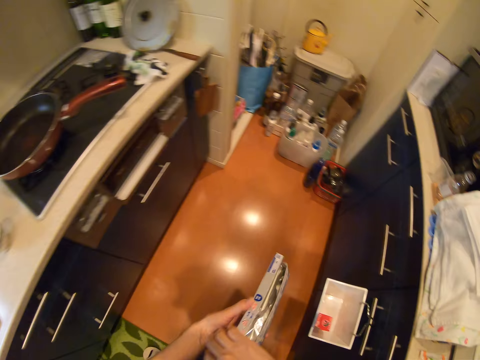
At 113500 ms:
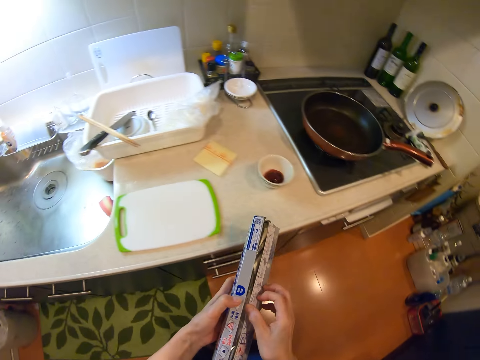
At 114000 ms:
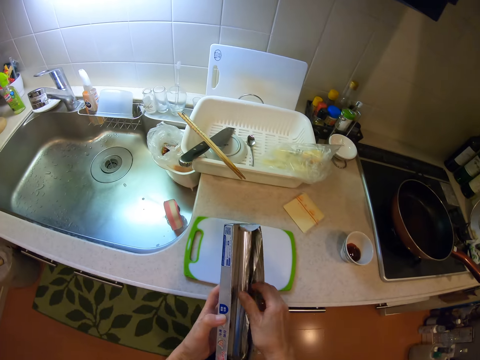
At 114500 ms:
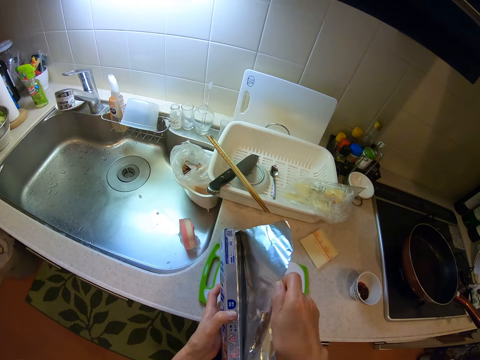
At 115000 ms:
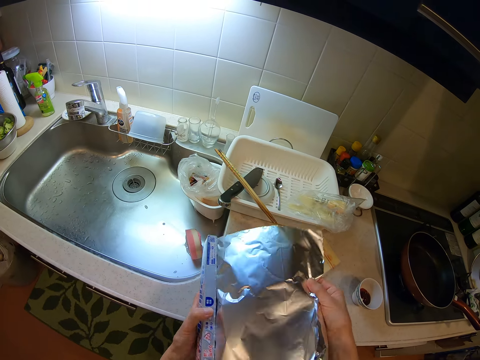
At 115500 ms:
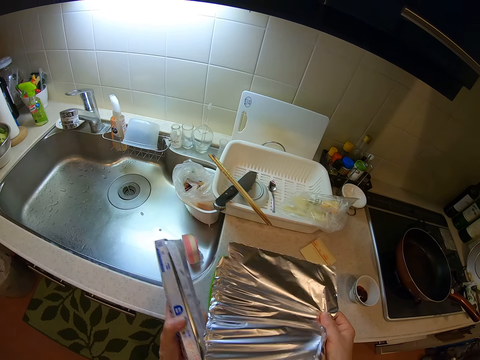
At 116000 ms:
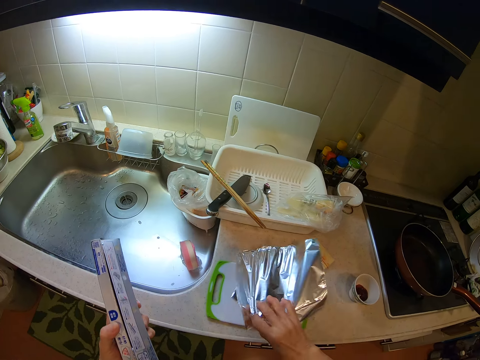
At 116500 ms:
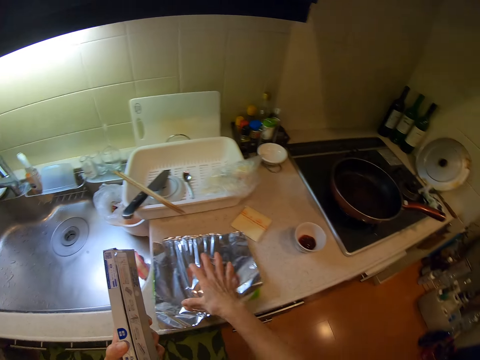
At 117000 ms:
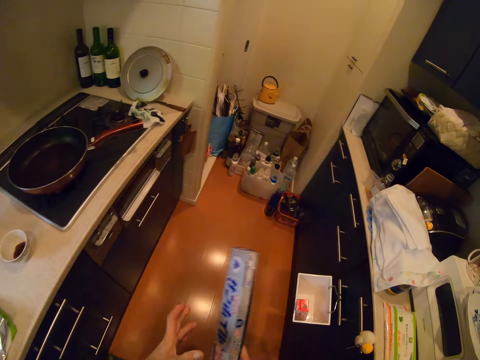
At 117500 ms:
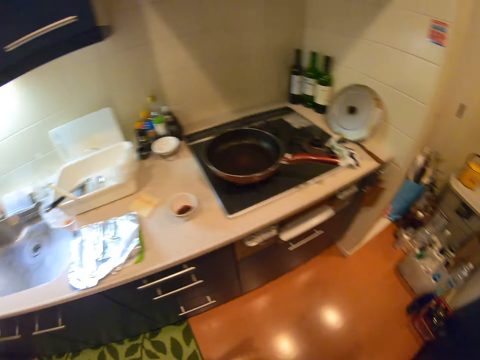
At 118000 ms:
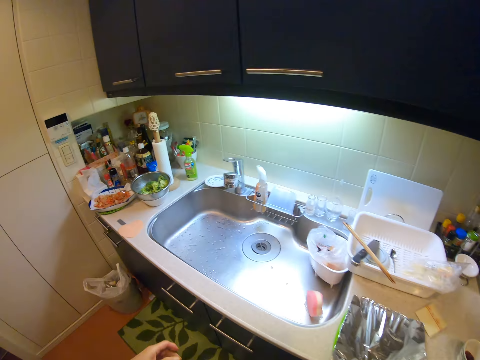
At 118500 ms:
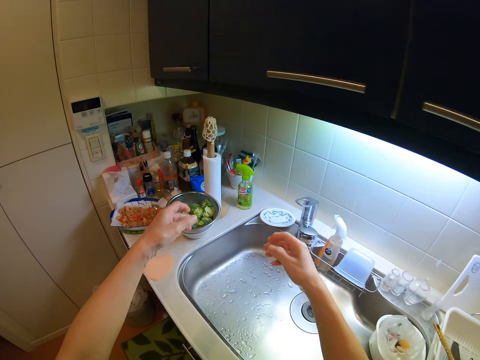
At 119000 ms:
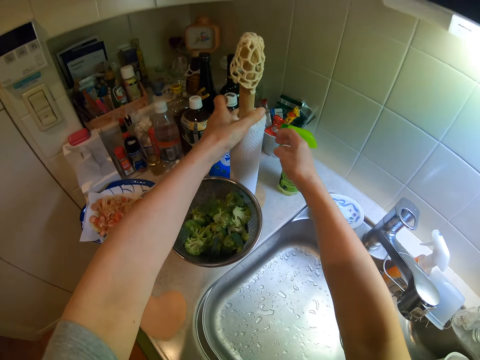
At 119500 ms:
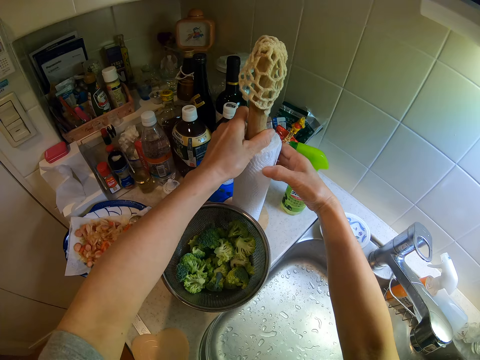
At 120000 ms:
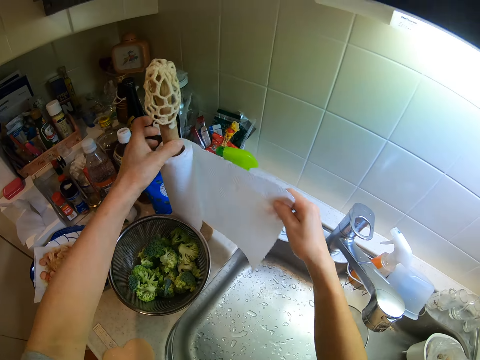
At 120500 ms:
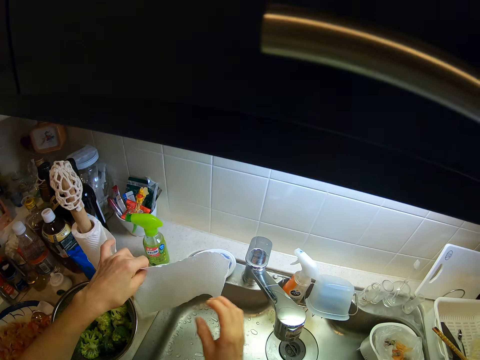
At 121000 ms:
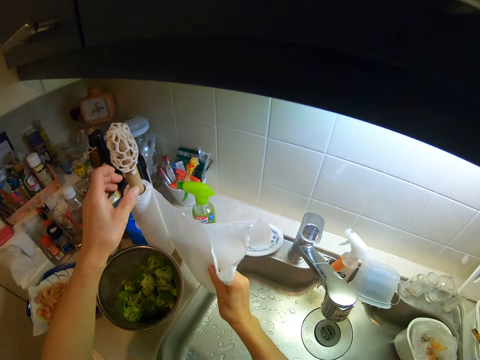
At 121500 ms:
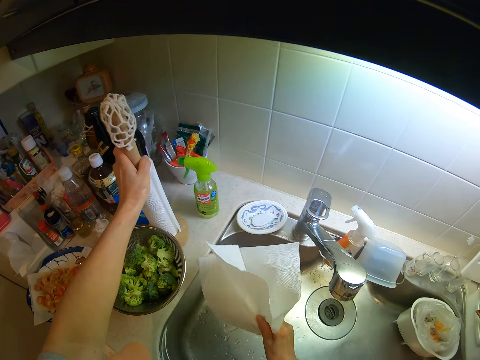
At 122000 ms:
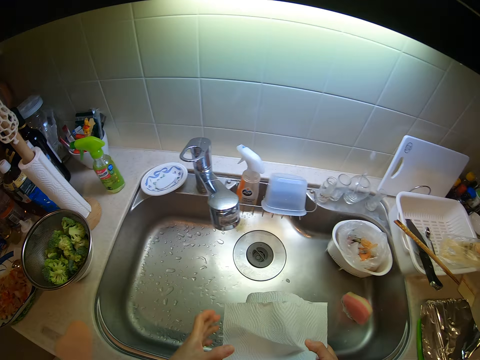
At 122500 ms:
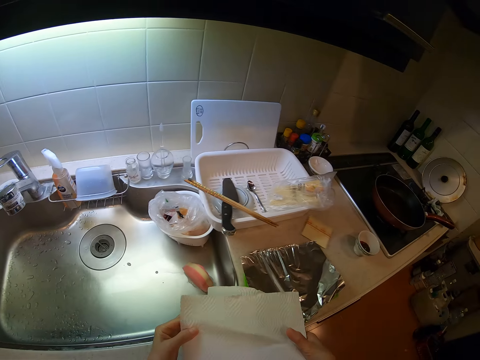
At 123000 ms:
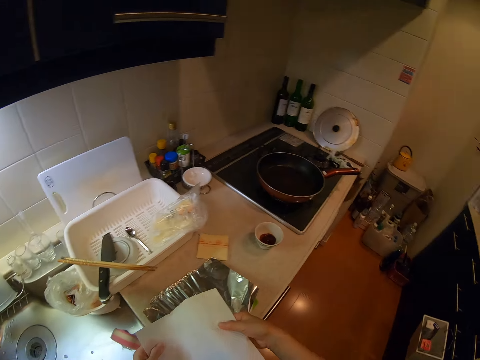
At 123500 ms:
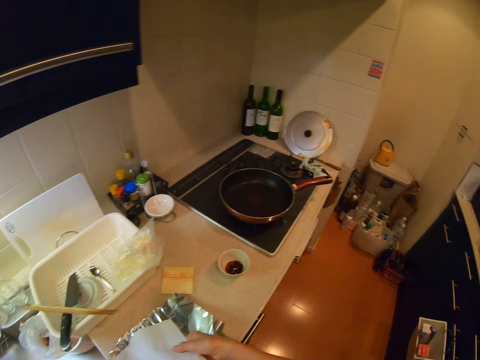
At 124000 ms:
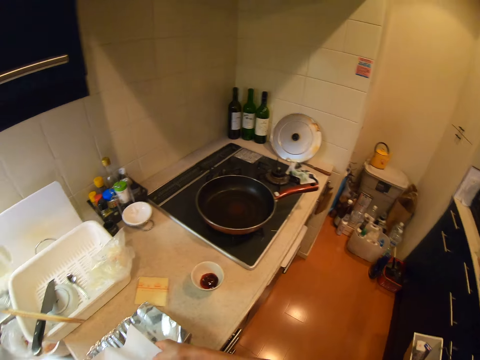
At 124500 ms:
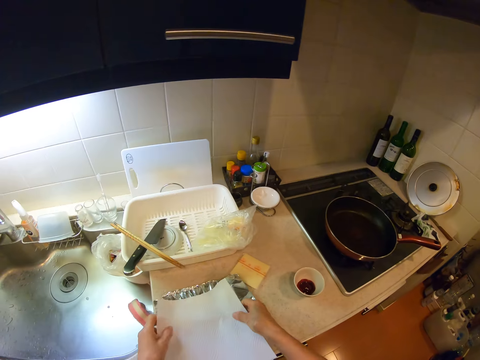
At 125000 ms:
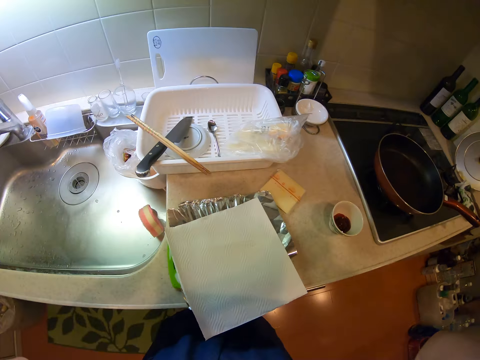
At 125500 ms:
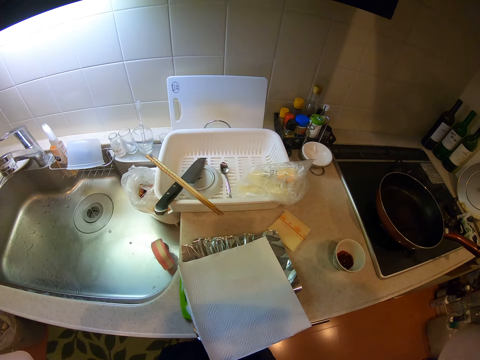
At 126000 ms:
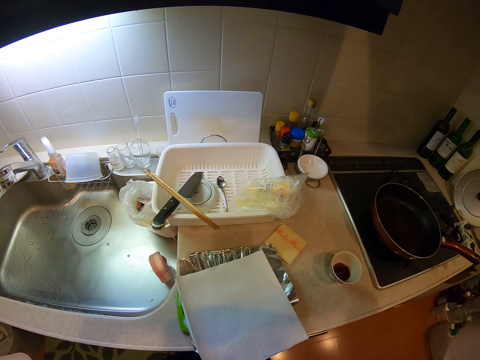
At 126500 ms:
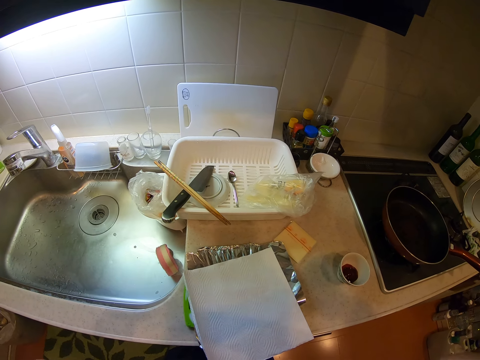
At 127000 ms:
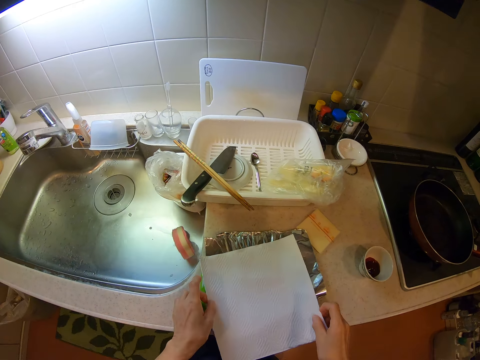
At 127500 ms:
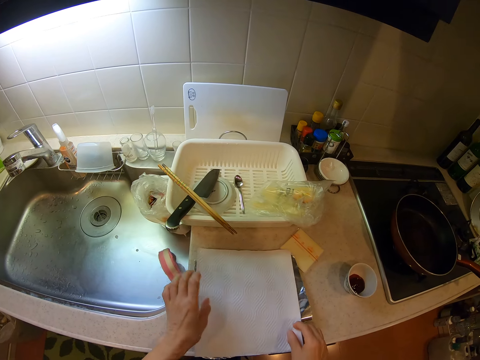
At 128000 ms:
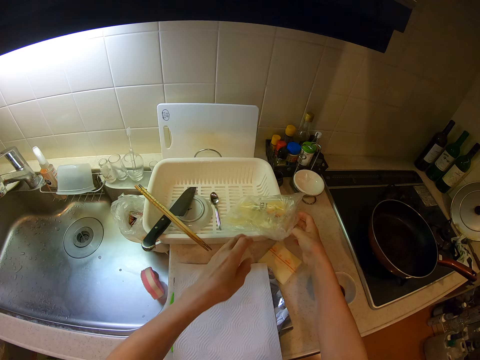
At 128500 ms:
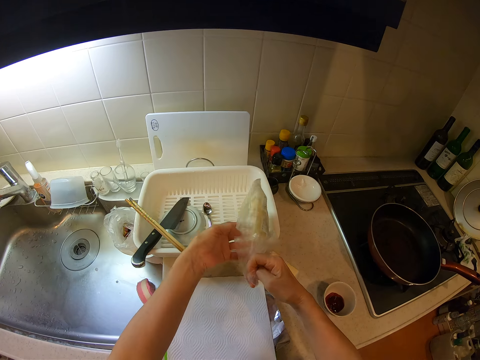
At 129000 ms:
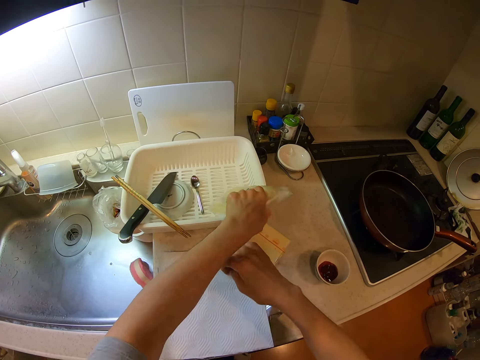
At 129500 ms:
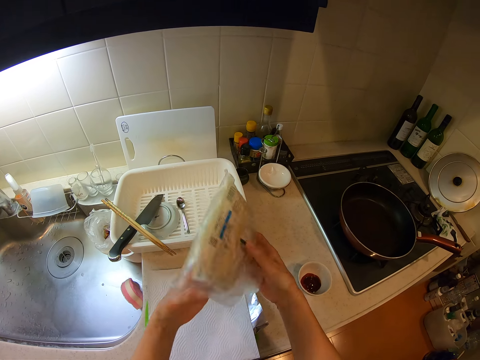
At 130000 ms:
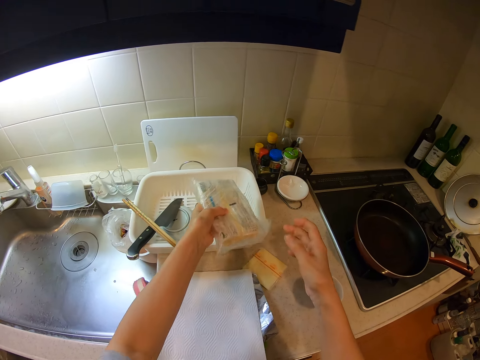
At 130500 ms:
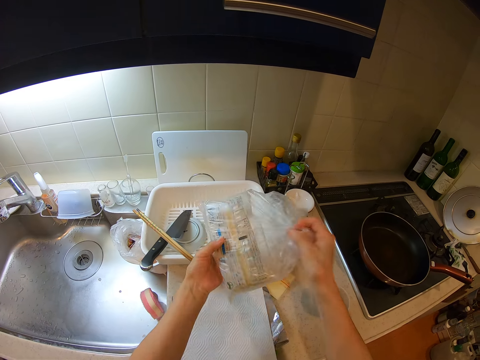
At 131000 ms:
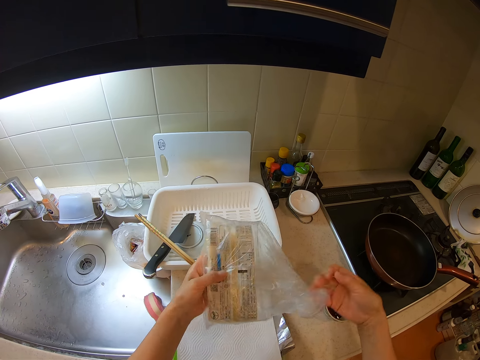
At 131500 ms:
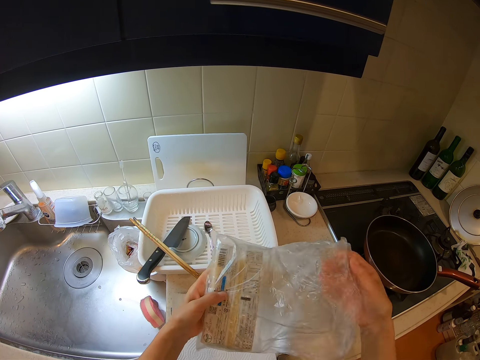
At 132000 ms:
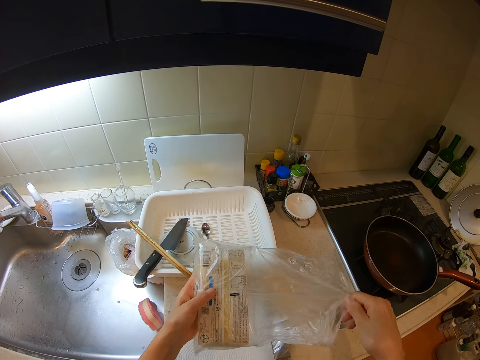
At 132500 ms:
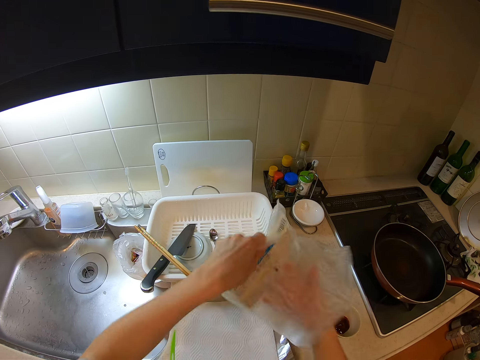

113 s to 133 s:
The camera wearer takes out a piece of foil paper from the pack. She stretches the foil. She puts the piece of foil paper on the chopping board. She cuts the foil. She puts the pack of foil paper into the rack. She holds a tissue paper holder with her left hand. She folds the serviette. She rolls out a tissue paper with her right hand. She cuts off the tissue paper with her right hand. She places the tissue paper on the foil paper. She moves her hand. She touches the serviette. She picks up a nylon from the rack on the kitchen countertop. She turns the packet of dough. She opens it.

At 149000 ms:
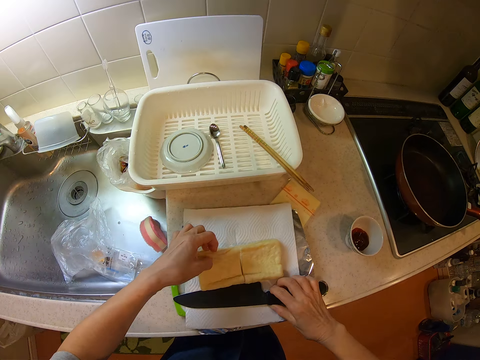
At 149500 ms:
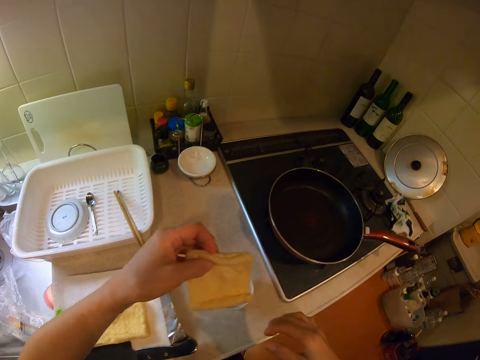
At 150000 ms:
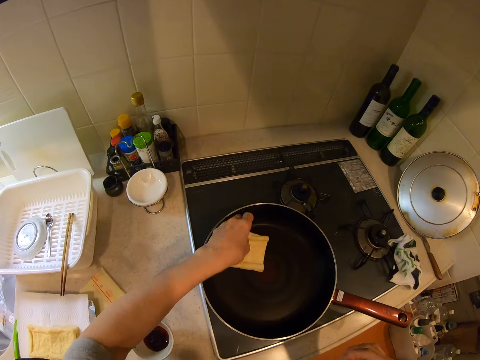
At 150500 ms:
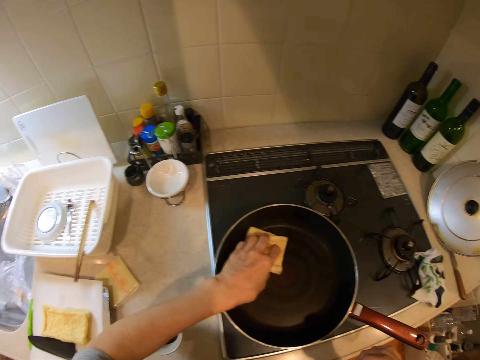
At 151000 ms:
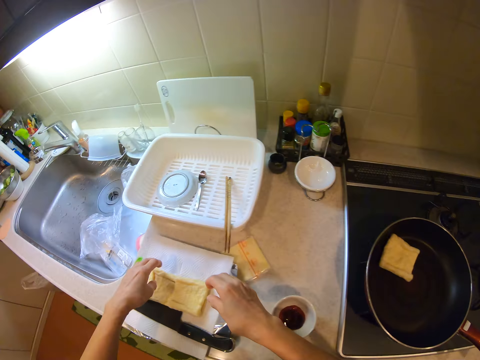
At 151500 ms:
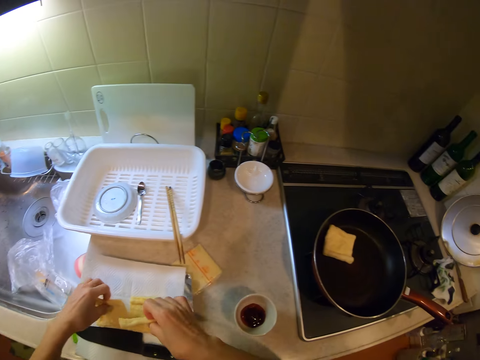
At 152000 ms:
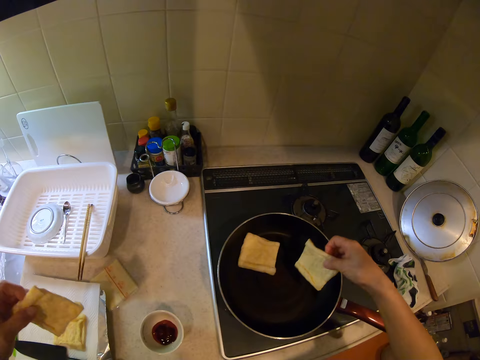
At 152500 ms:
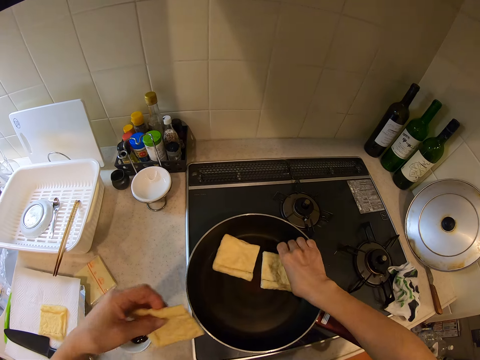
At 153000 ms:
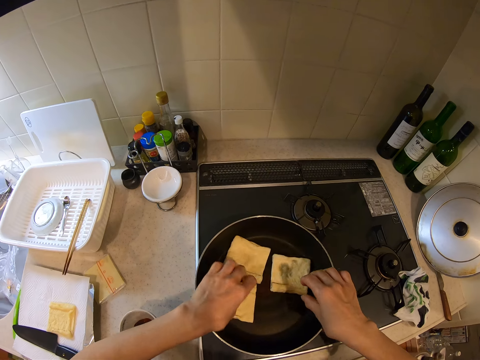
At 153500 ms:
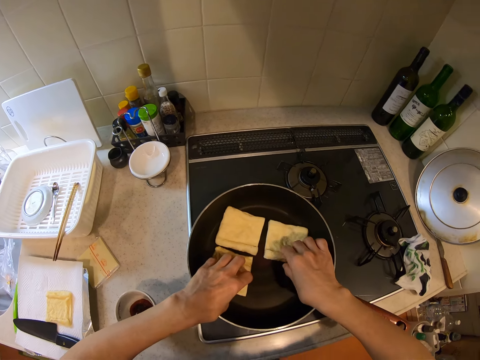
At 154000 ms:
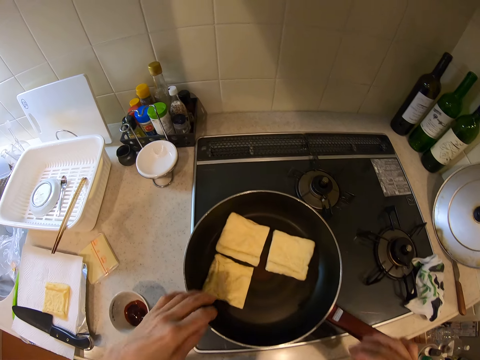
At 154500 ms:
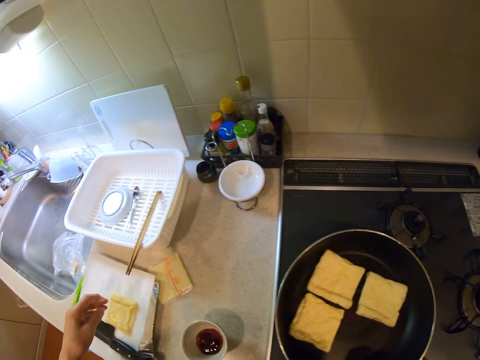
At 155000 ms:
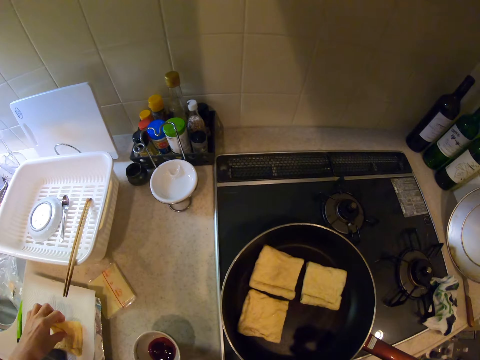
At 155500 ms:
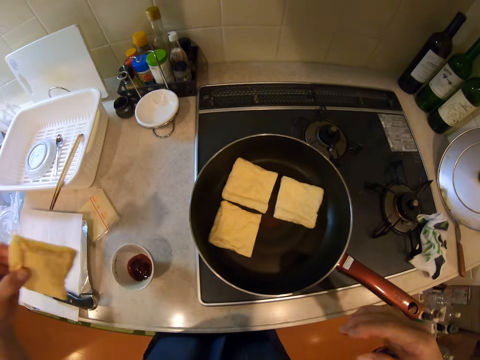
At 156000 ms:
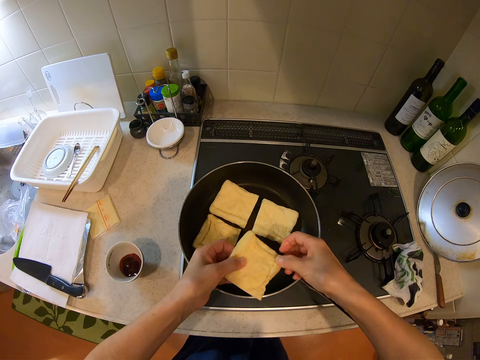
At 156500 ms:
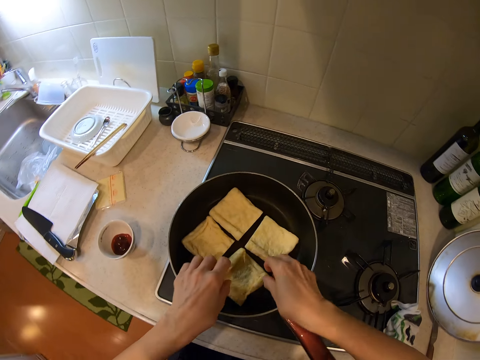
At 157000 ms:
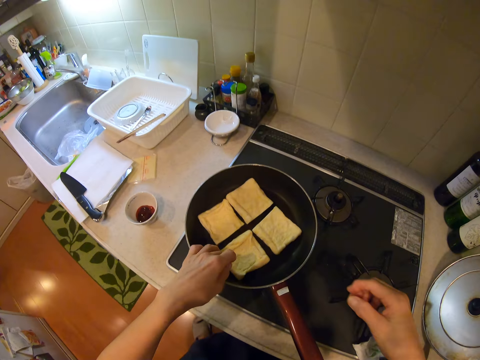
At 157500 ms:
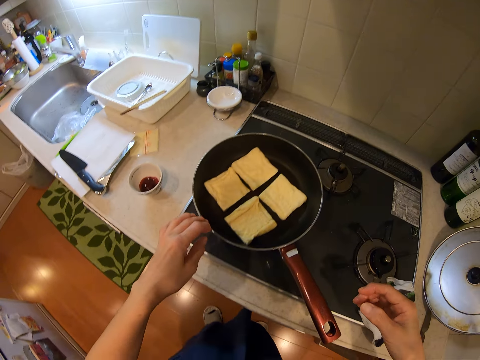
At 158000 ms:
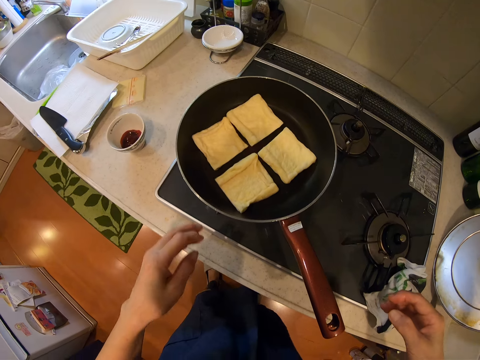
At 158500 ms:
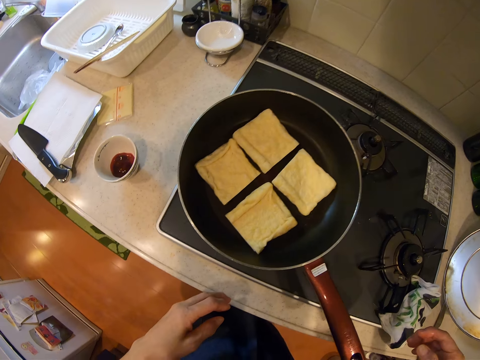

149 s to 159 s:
The camera wearer puts the knife down. They put the slice of bread into the frying pan. They pick up two slices of bread from the chopping board with both hands. They drop a slice of bread into the frying pan. They drop a slice of bread into the frying pan again. They pick up a slice of bread from the chopping board. They put the slice of bread into the frying pan.
